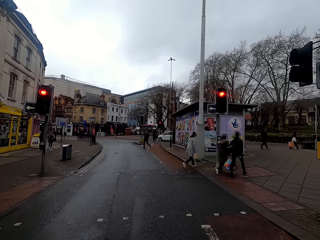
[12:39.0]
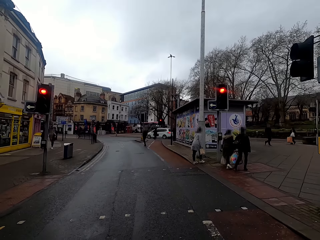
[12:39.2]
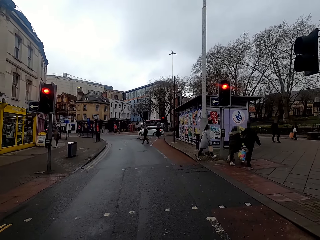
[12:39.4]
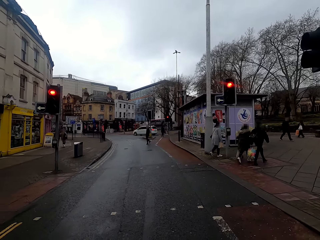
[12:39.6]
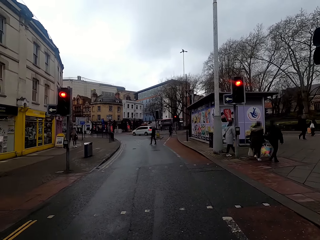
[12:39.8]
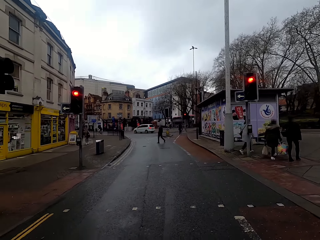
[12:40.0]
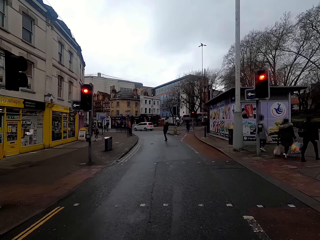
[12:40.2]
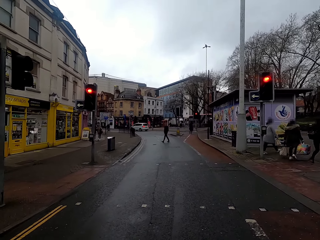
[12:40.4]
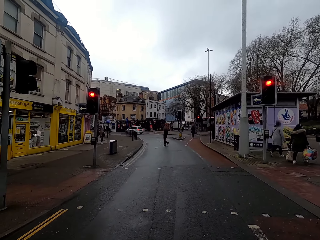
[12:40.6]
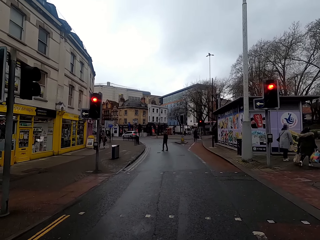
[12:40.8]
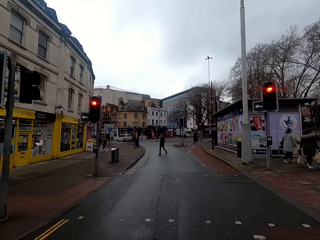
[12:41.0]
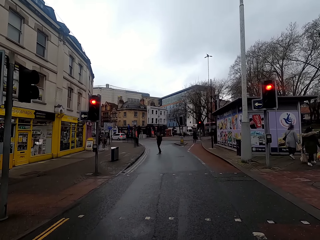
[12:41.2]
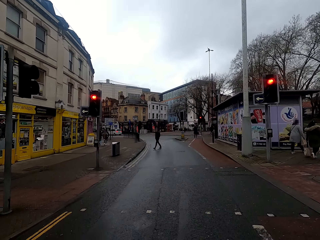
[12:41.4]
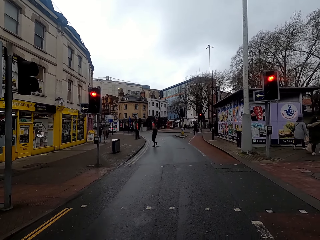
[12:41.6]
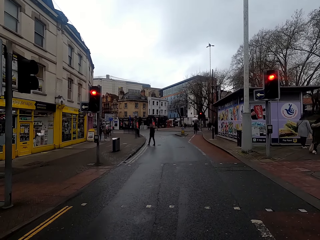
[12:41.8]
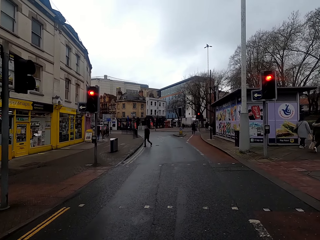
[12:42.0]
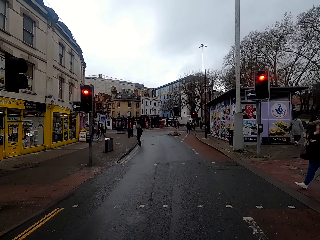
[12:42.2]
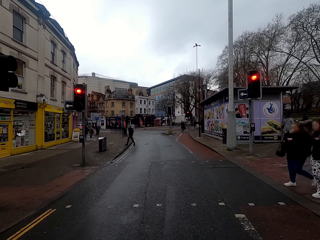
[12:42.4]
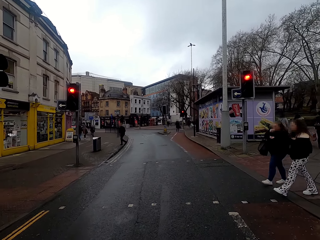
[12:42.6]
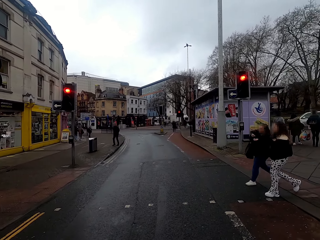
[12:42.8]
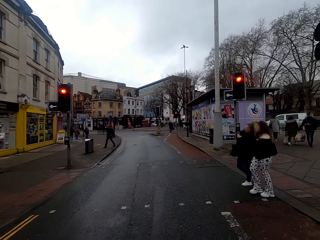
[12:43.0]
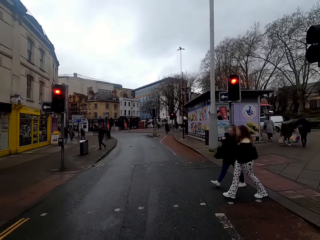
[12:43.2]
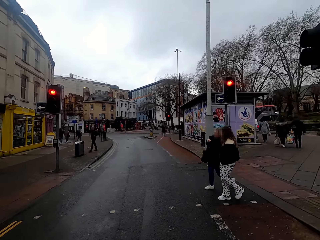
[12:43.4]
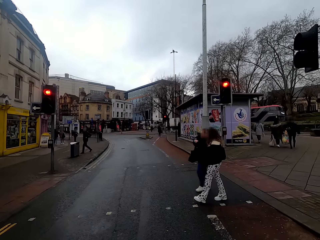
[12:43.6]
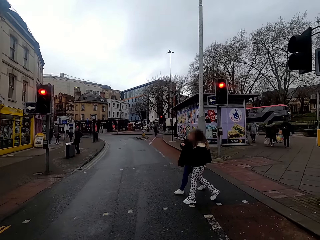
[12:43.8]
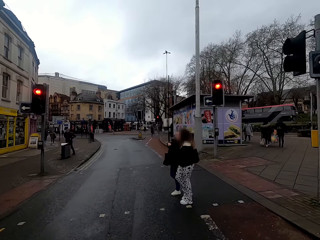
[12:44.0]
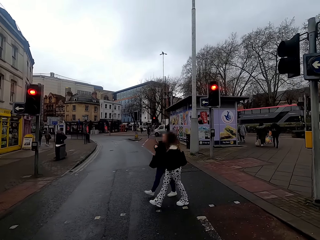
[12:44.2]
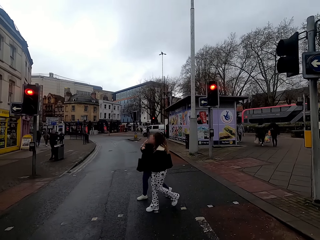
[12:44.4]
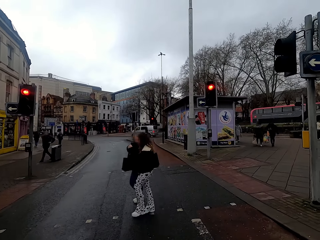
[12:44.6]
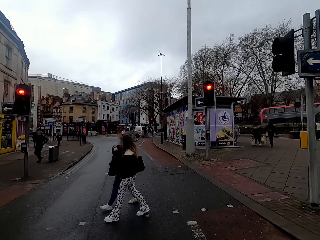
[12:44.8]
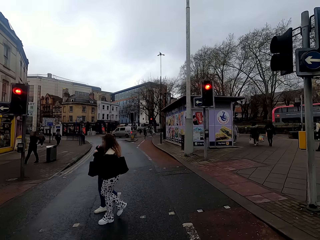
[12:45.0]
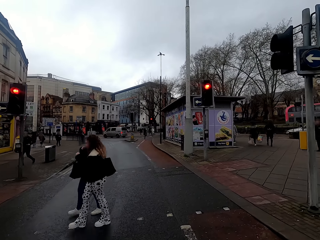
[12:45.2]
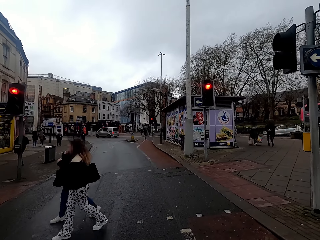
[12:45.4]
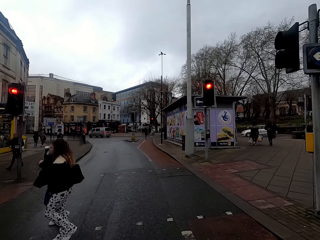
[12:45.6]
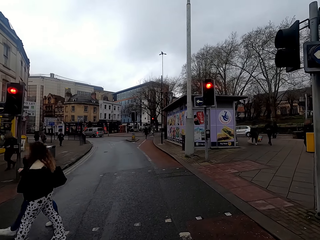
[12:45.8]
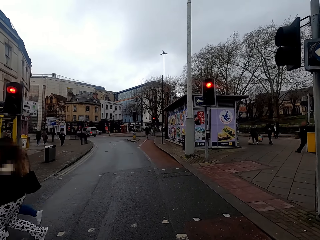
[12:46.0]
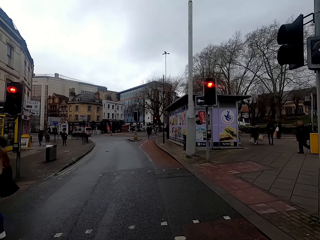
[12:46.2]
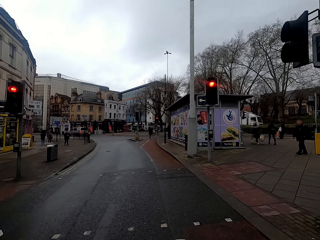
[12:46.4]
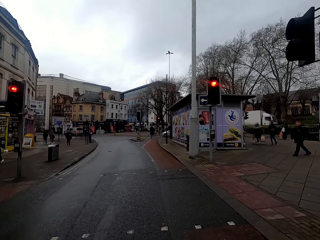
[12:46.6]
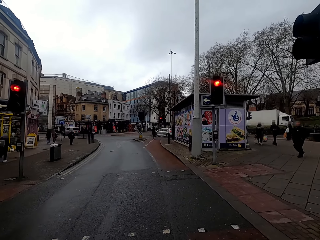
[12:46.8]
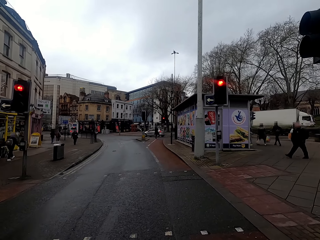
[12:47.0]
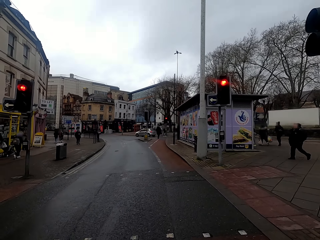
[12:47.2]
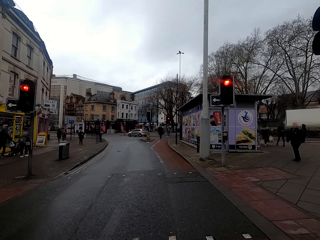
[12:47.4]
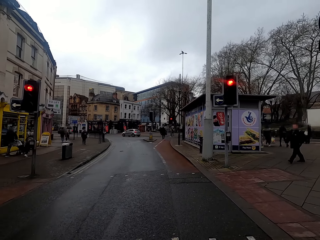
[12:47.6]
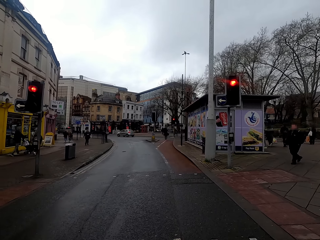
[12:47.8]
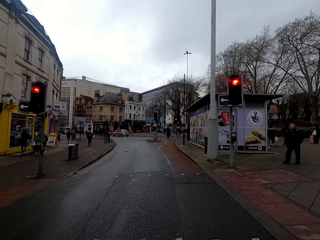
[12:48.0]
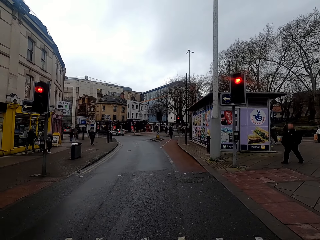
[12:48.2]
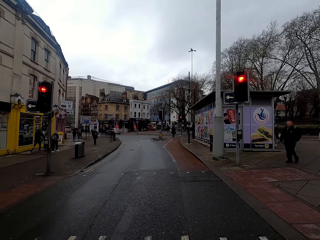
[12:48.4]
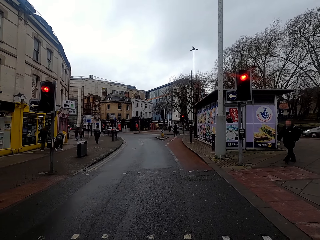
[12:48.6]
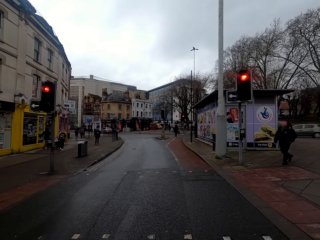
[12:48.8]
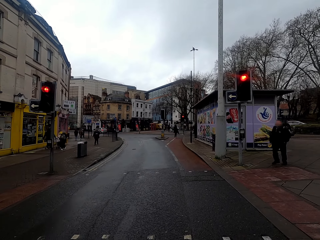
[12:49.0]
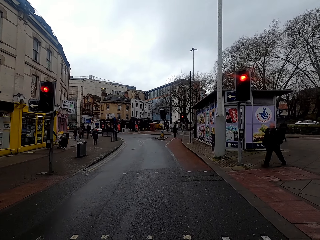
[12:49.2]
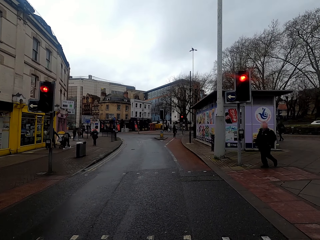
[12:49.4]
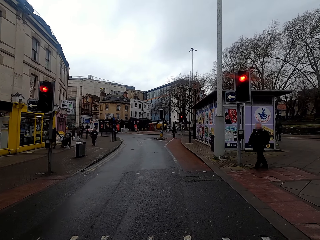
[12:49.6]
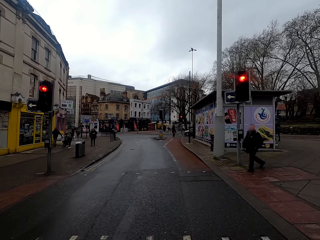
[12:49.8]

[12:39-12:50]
A car rides past the camera wearer. A woman and another woman cross the road. A bus rides past the camera wearer. A car rides past the camera wearer.

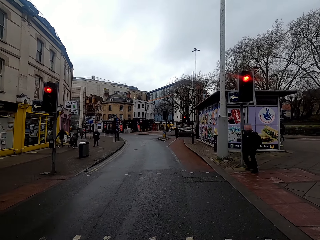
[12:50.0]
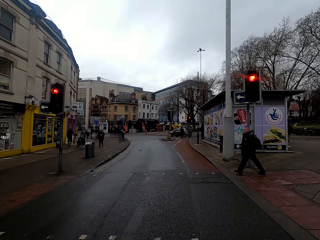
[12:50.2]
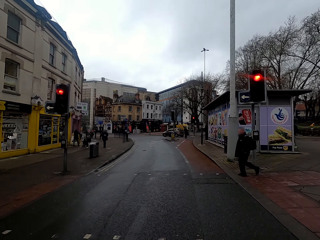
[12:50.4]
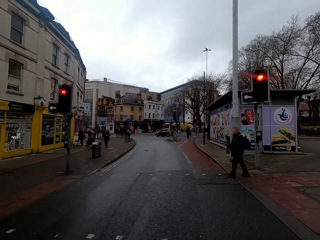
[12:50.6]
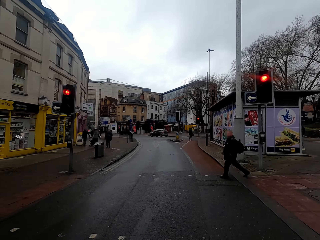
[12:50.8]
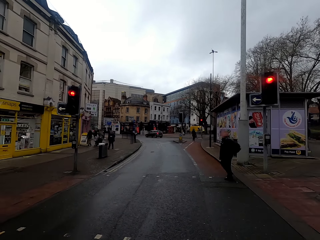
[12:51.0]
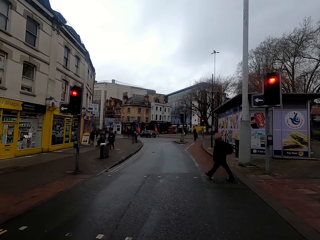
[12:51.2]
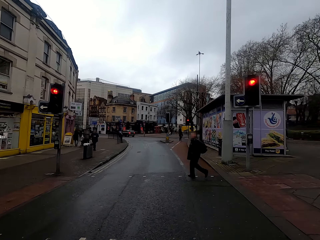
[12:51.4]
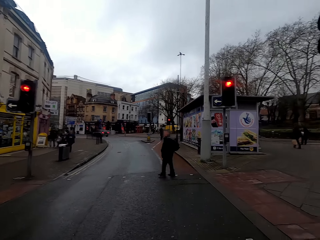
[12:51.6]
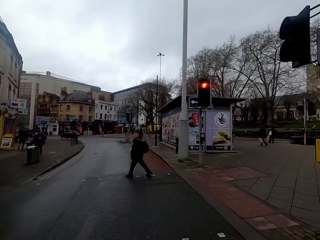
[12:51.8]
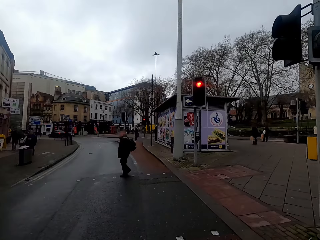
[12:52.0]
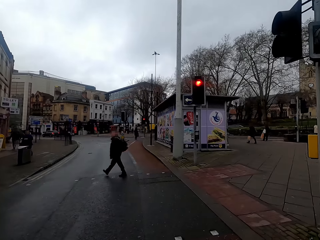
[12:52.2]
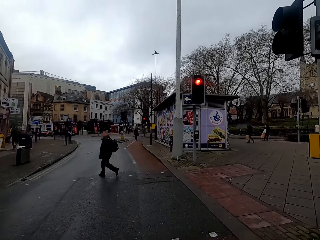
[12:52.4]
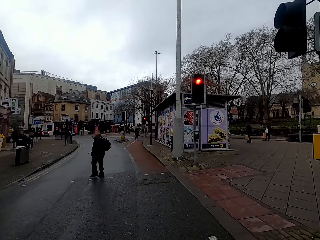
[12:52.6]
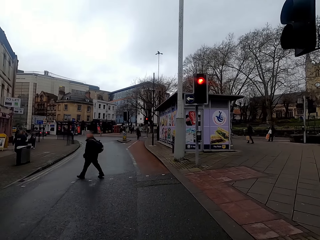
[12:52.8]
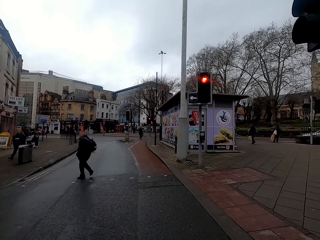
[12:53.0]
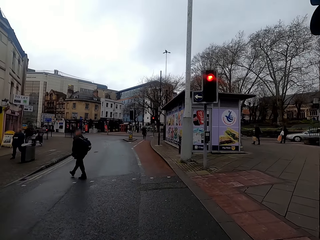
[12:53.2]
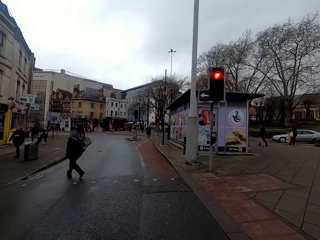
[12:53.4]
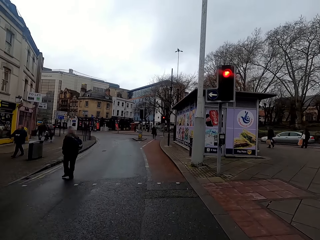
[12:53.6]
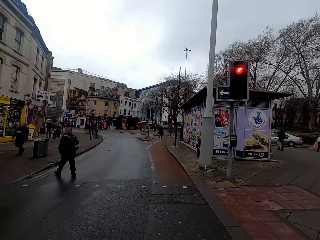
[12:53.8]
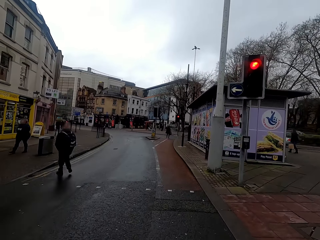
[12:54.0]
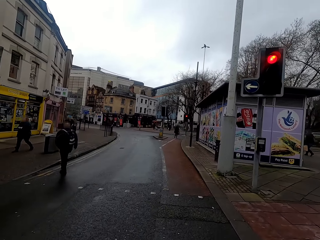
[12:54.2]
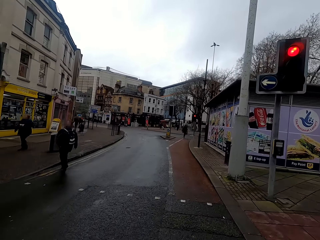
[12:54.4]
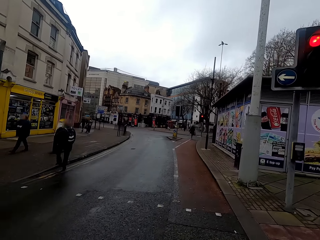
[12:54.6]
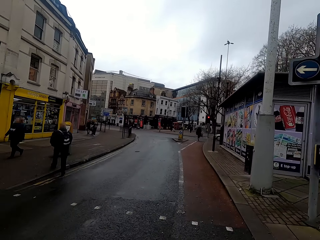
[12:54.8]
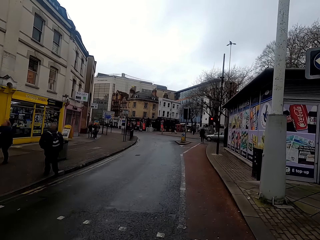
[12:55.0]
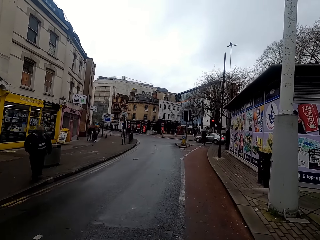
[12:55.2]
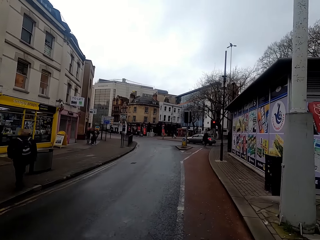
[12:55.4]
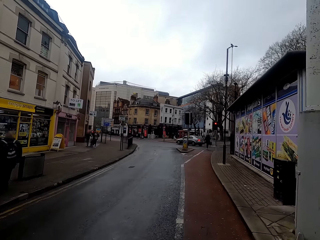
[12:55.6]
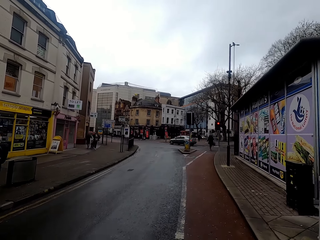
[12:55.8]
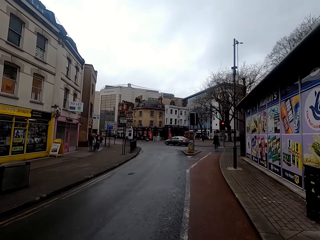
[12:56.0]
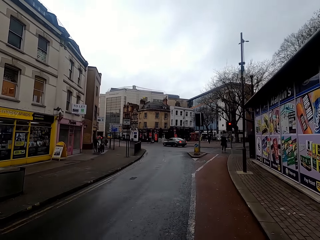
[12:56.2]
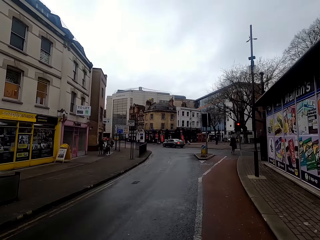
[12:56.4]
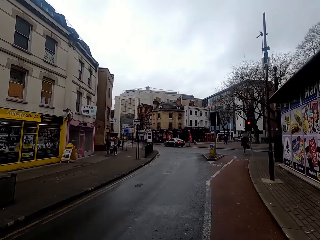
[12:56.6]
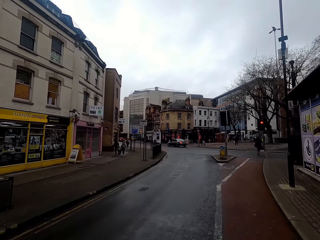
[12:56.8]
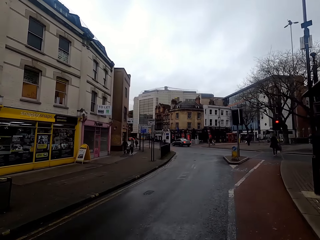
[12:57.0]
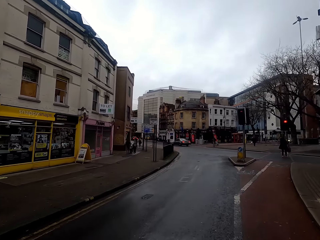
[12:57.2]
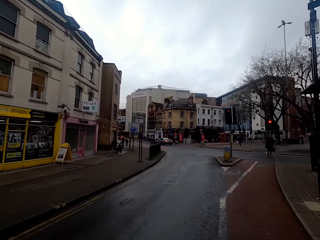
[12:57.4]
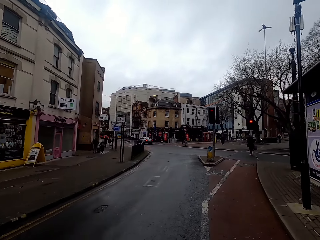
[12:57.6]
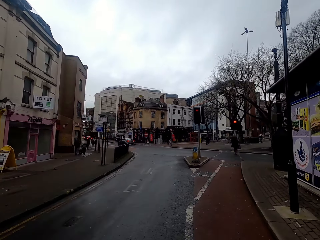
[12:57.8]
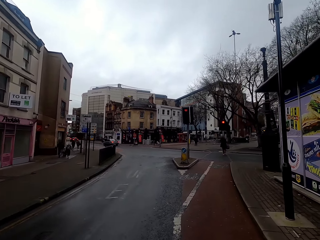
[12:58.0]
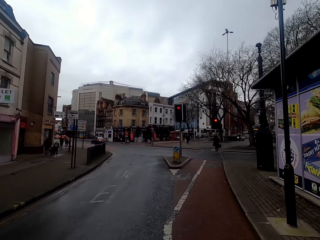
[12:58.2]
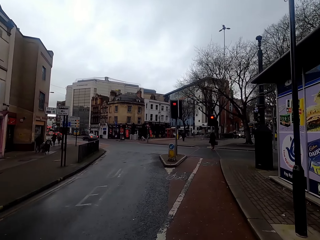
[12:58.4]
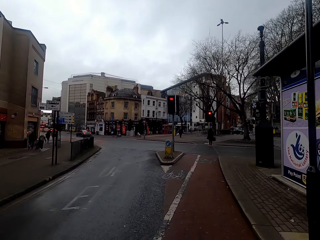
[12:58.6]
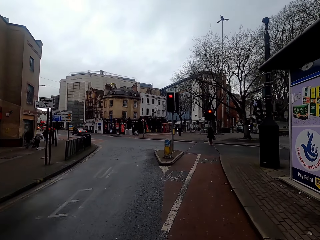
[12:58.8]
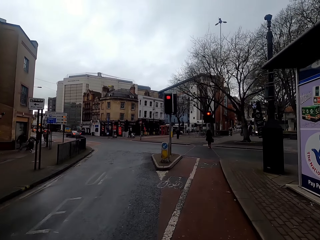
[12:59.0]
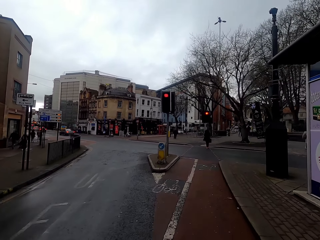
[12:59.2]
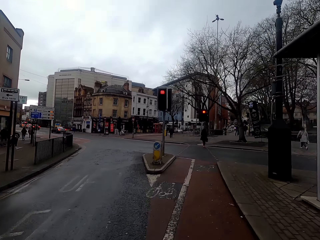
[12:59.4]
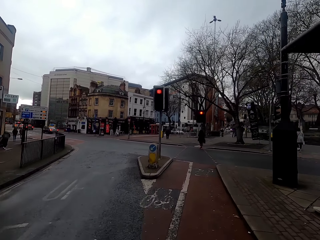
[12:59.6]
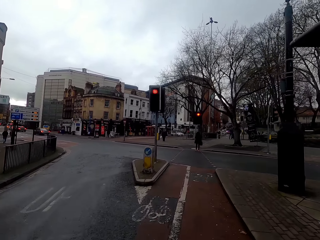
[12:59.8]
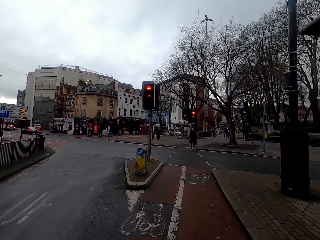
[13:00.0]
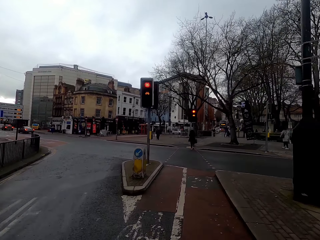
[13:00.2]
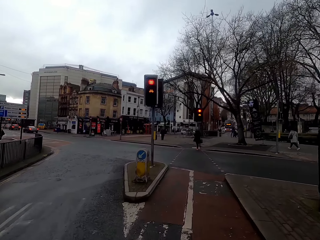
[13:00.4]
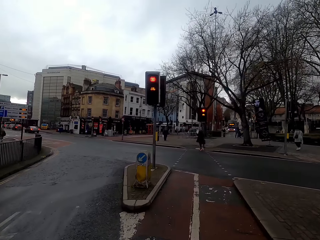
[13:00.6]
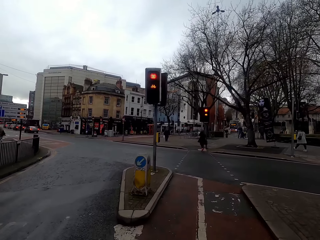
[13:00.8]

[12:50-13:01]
A car rides past the camera wearer. A man crosses the road. The camera wearer rides the bicycle on the road. A car rides past them.
